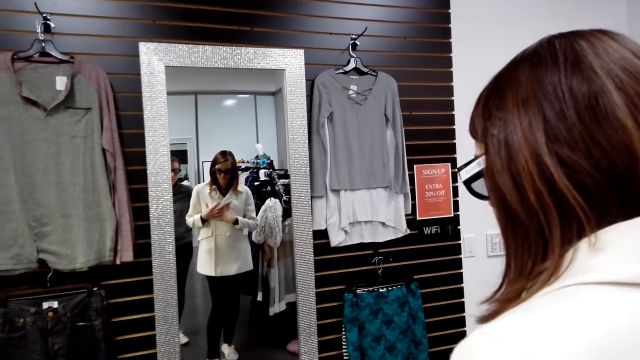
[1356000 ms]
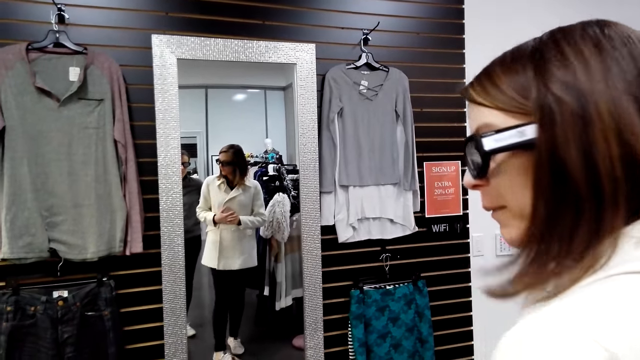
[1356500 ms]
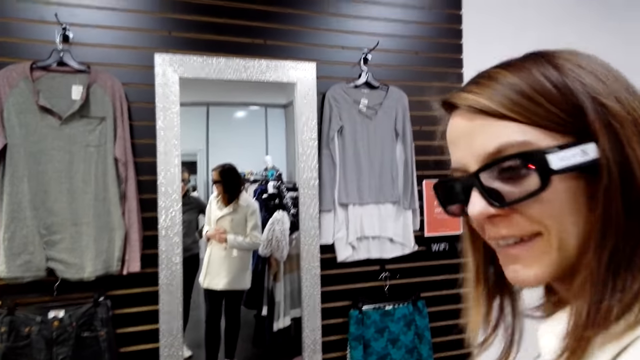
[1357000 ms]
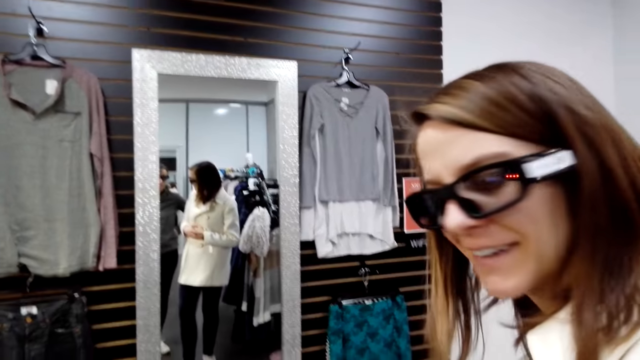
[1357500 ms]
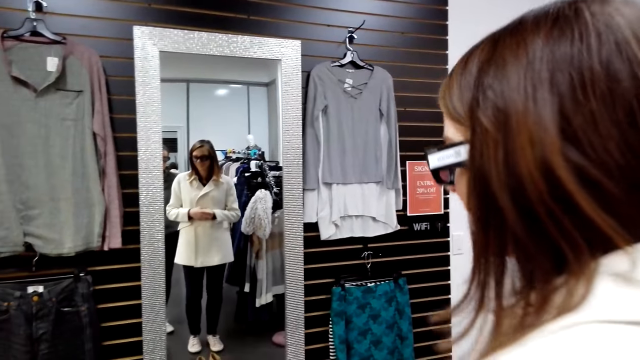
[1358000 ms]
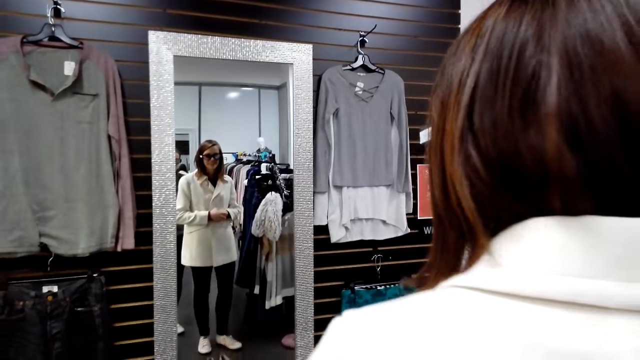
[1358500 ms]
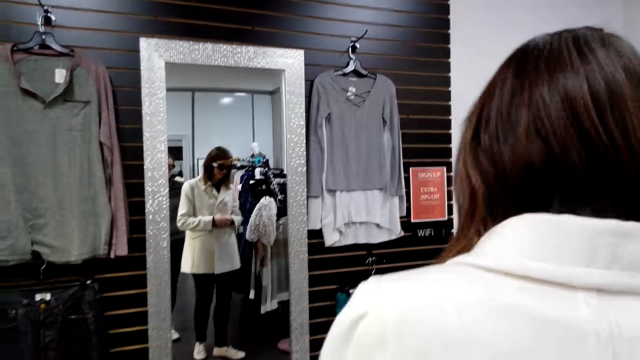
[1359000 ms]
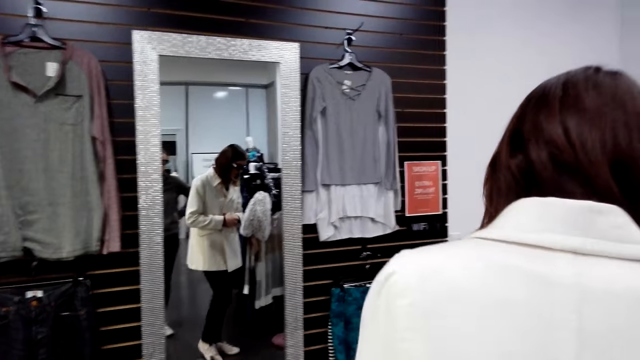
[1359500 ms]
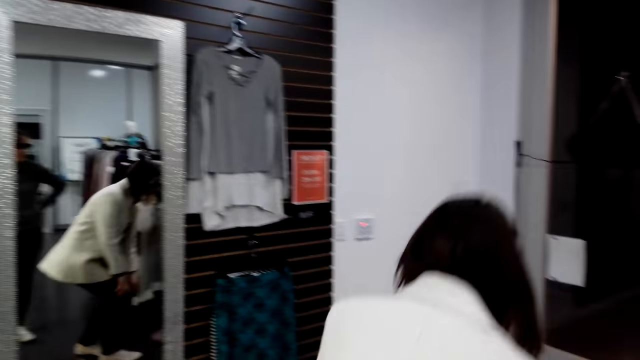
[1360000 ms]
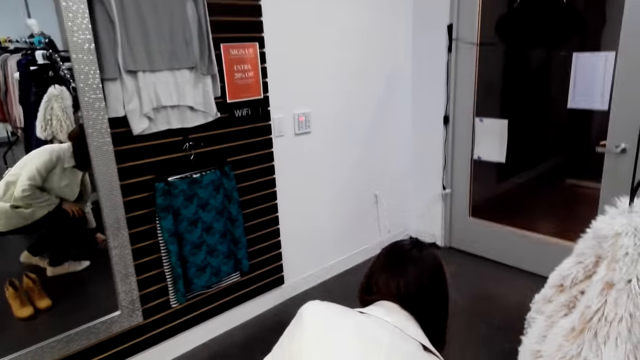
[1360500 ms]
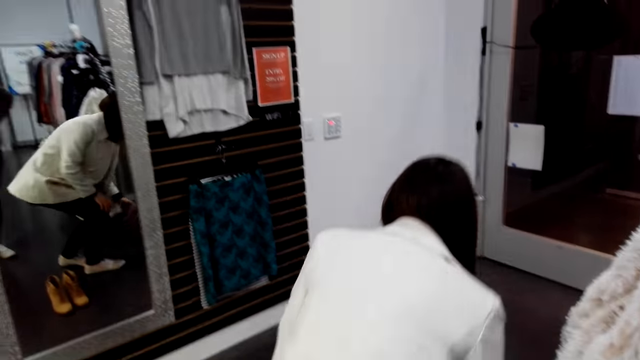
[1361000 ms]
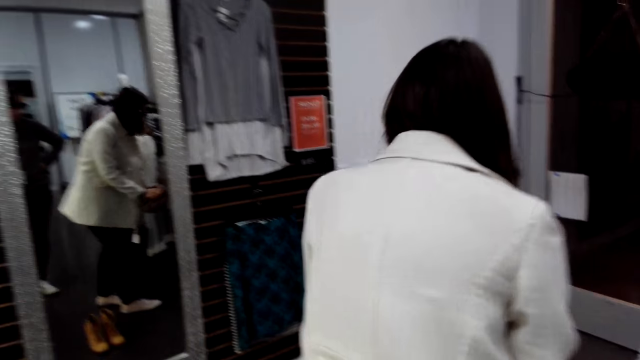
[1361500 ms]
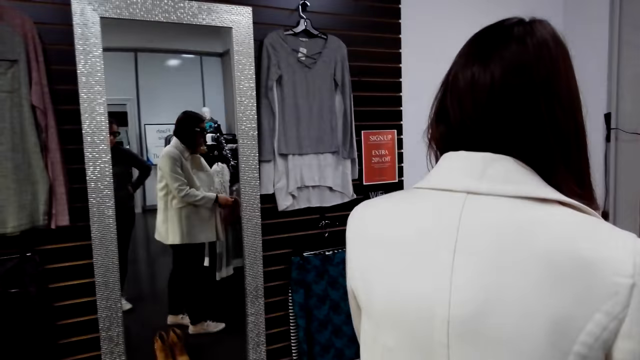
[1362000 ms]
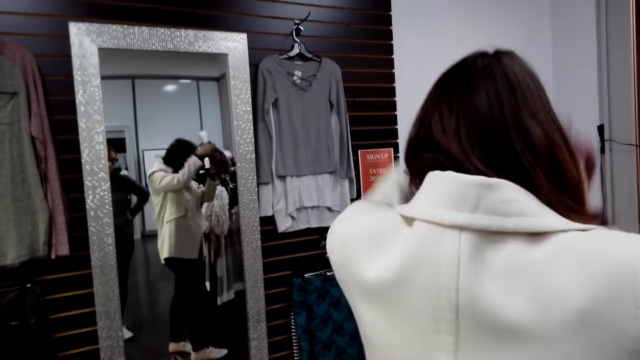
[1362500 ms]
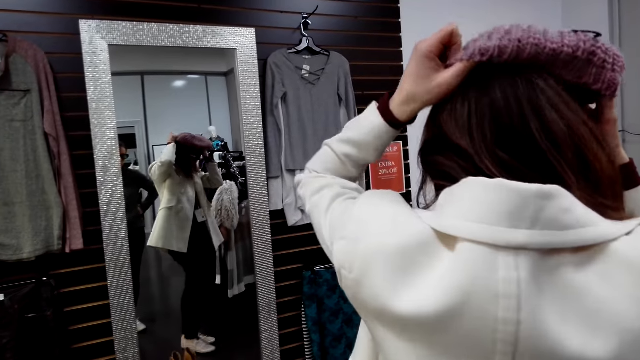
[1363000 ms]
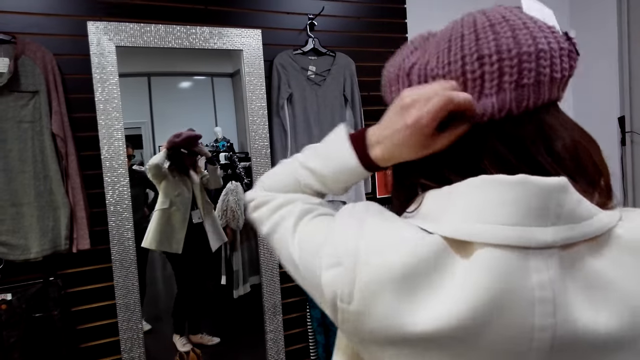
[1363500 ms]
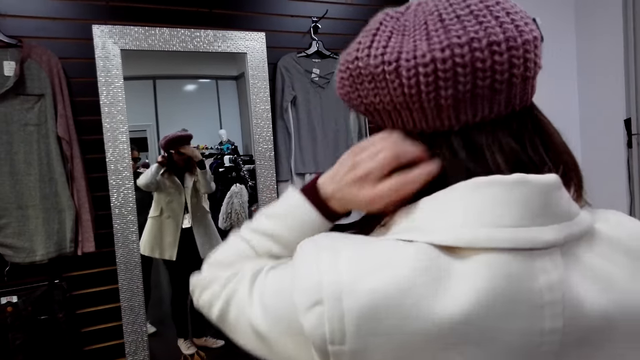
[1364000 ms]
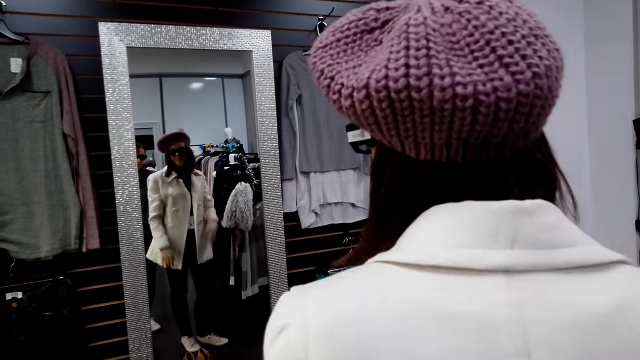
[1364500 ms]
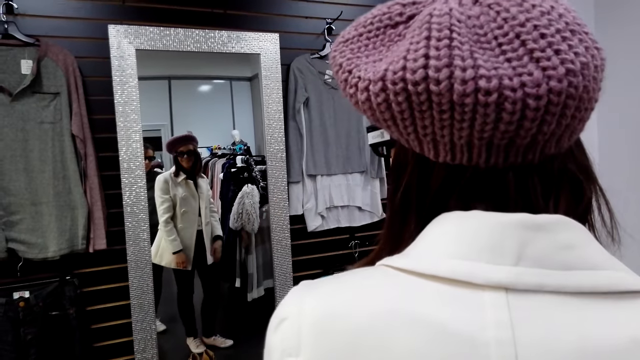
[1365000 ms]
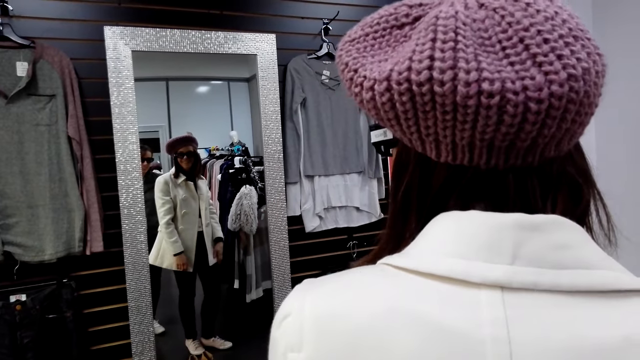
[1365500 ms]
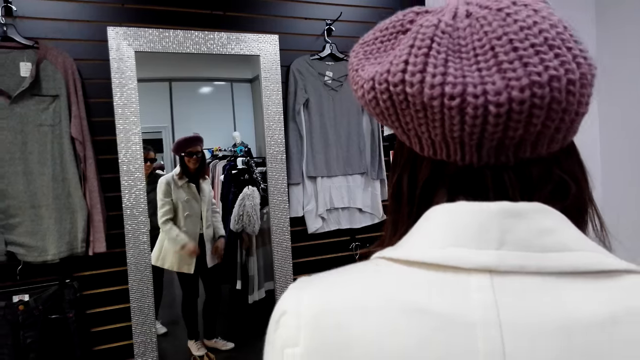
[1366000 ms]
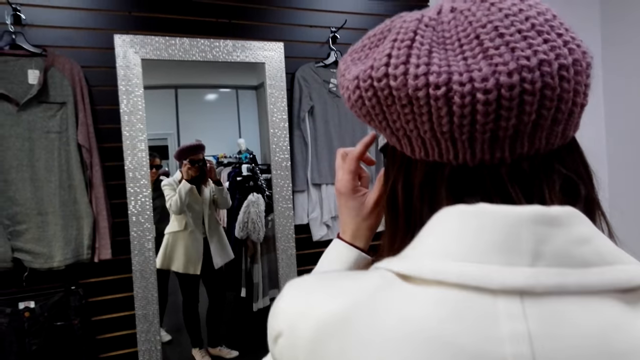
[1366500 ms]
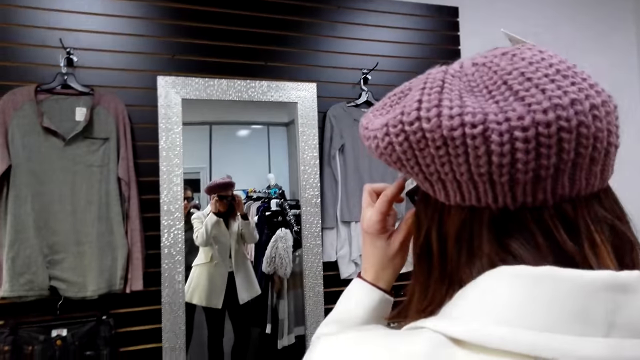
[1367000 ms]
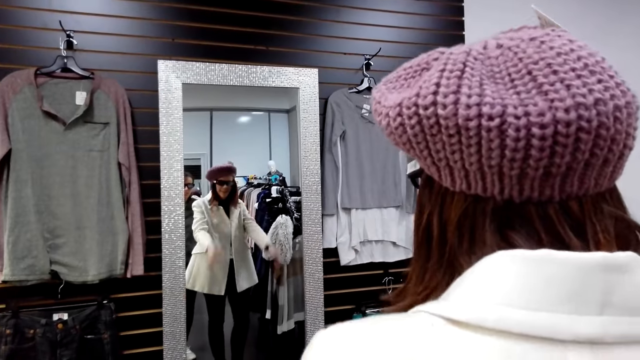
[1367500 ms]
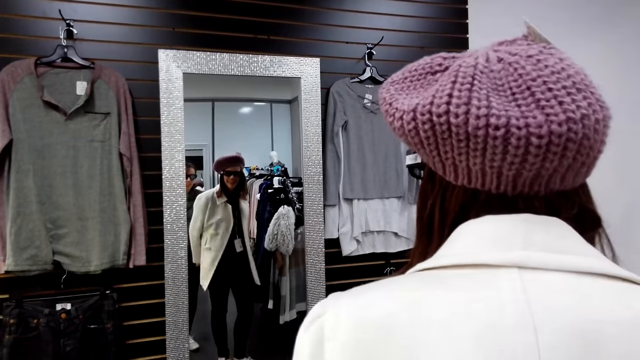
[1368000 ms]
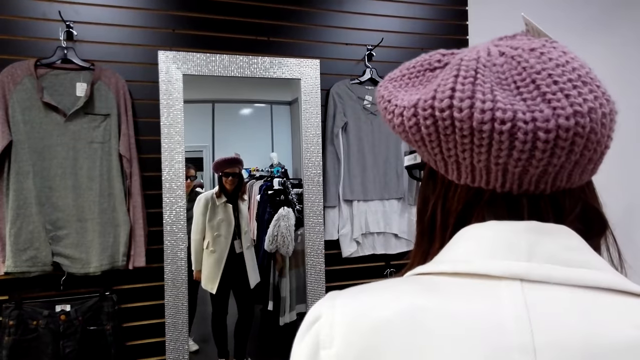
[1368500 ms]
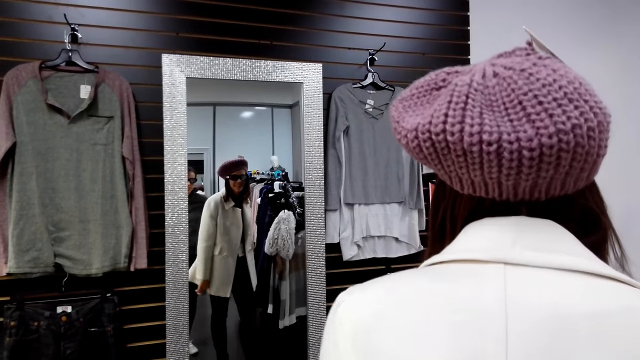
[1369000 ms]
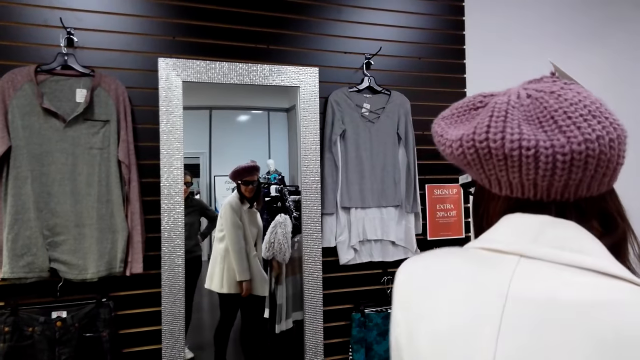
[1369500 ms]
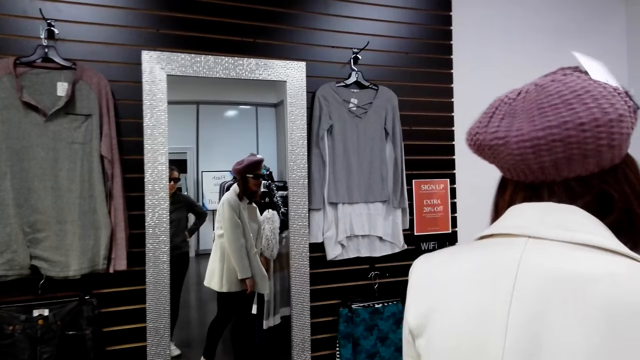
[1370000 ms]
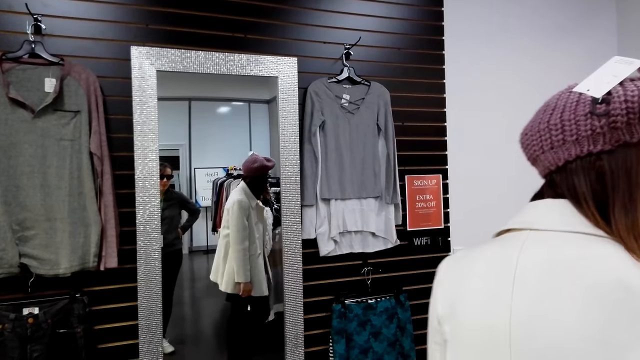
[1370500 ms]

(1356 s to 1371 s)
The woman converses to the camera wearer and looks at the camera wearer. The woman takes a cap and converses to the camera wearer. The woman puts on the cap and looks at the mirror. She looks at the mirror again. The camera wearer looks at herself in the mirror. The woman adjusts the cap, looks at the mirror, and moves in front of the mirror.

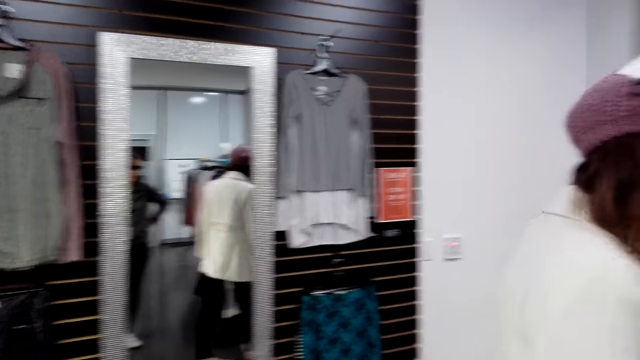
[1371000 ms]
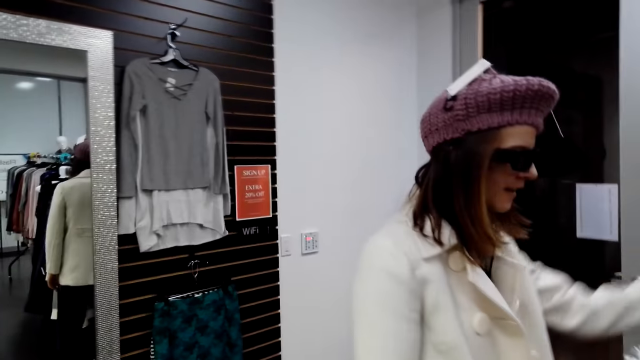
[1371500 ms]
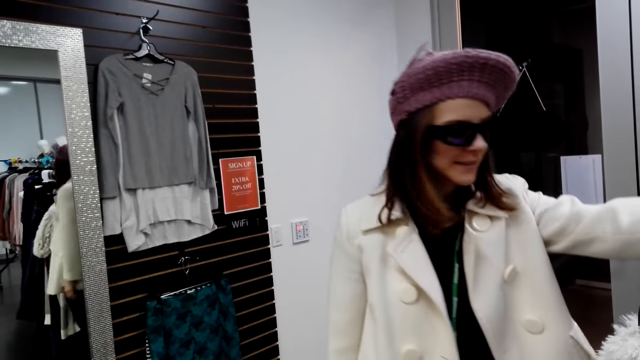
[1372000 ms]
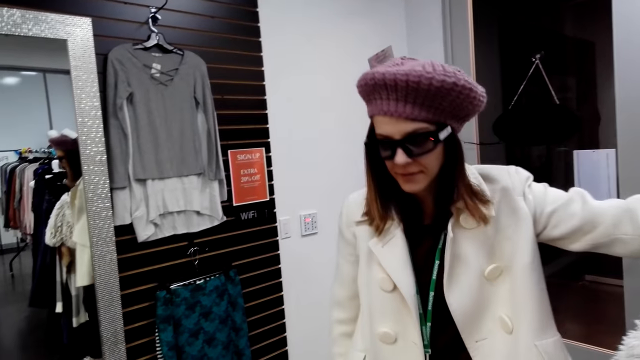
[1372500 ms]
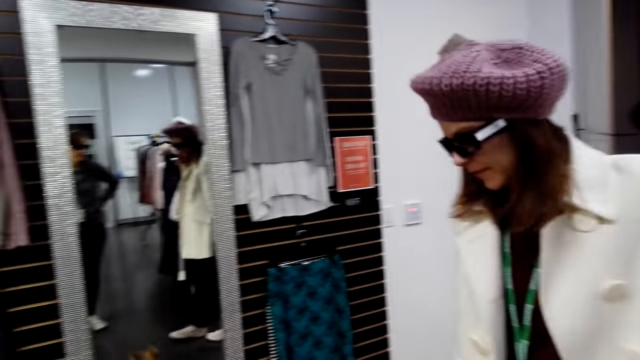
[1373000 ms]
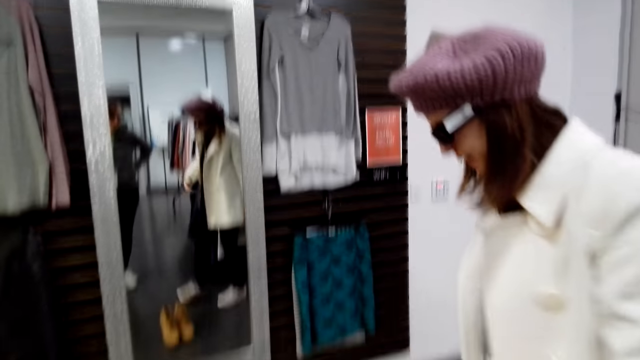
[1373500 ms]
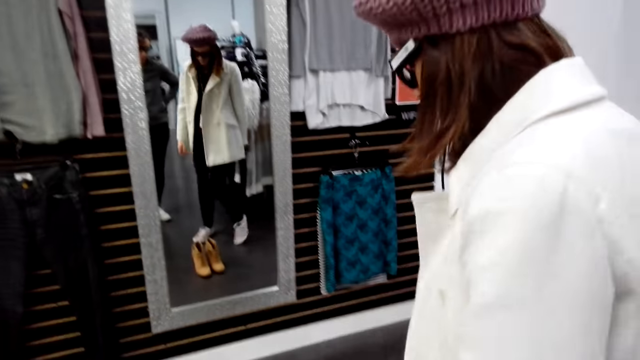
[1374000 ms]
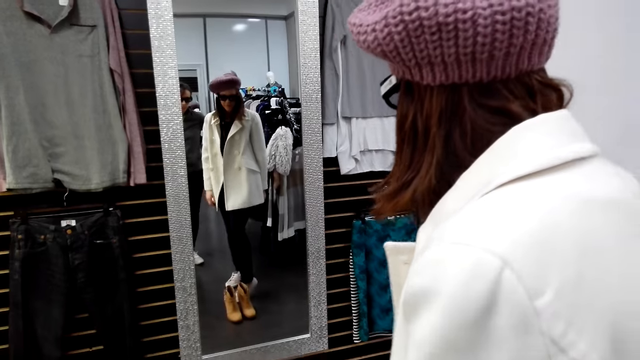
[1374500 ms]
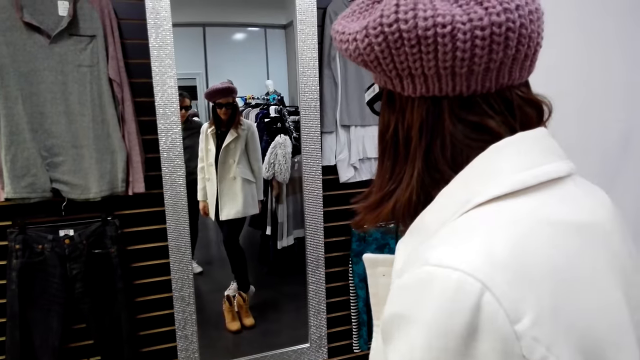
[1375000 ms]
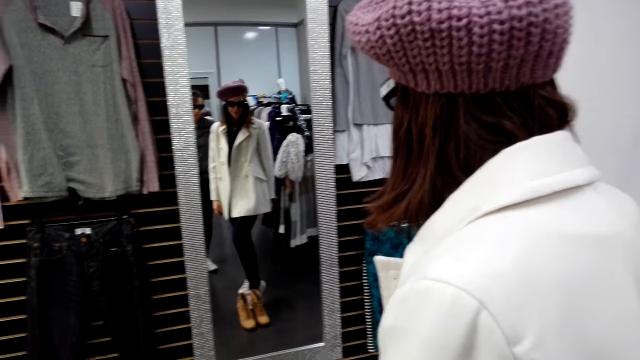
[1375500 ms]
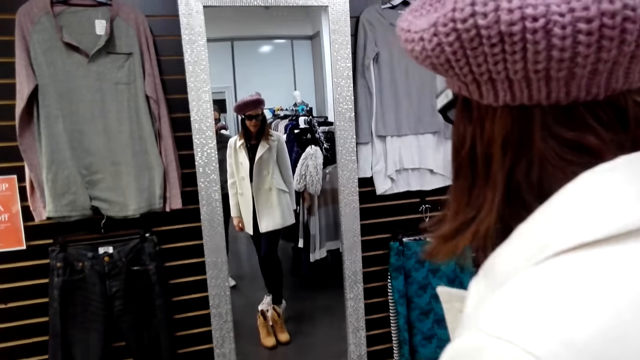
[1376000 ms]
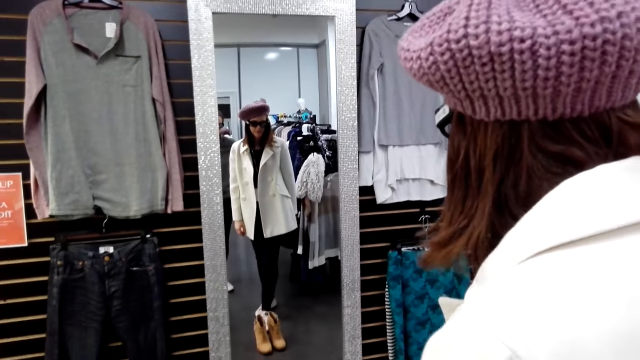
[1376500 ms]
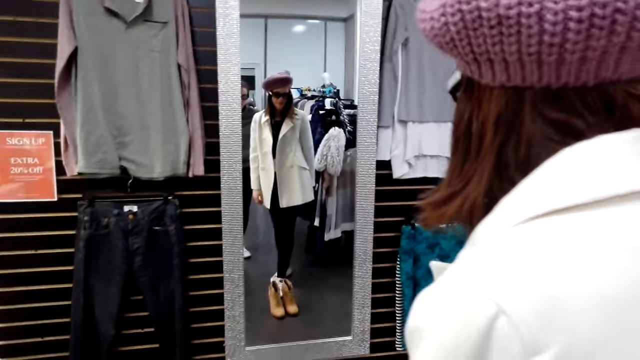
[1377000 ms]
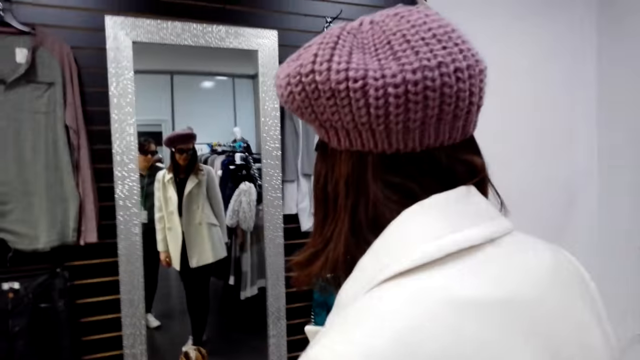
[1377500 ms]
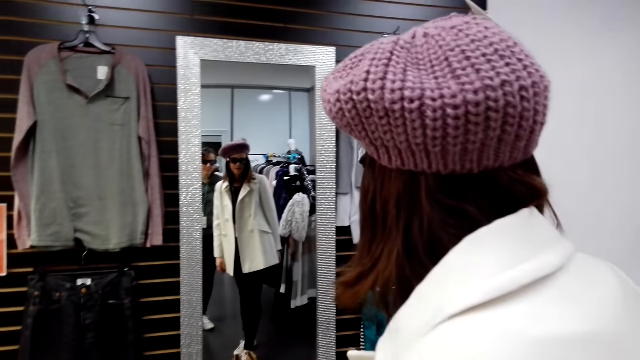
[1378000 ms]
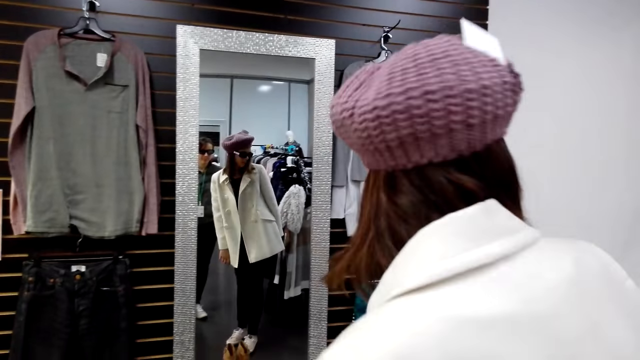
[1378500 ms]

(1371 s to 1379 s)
The camera wearer looks at the woman. The woman moves in front of the camera wearer and looks at the mirror.
